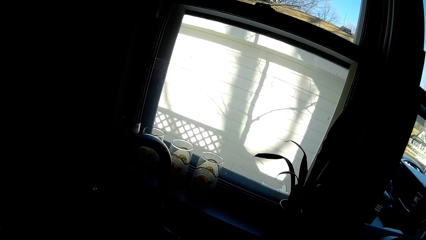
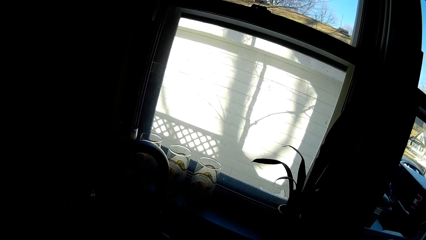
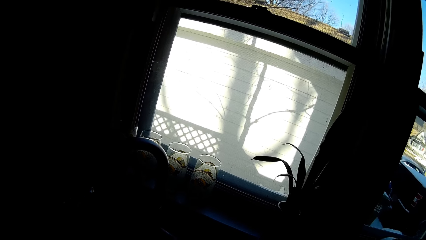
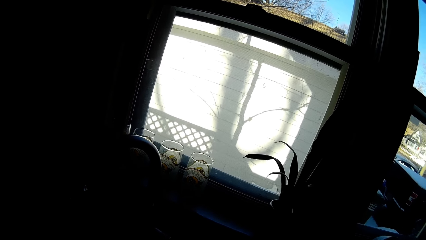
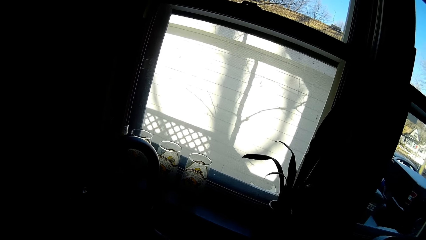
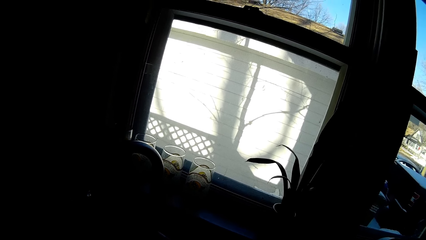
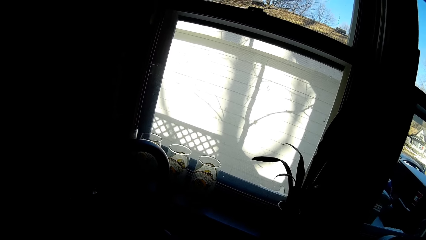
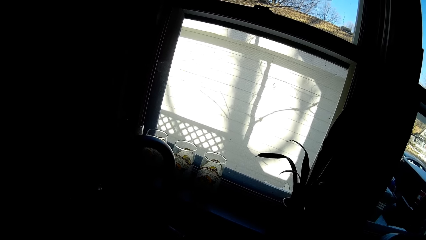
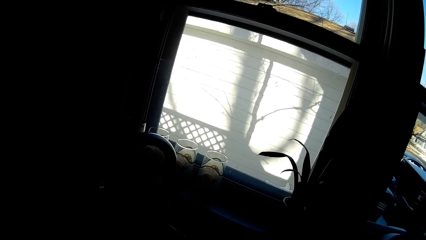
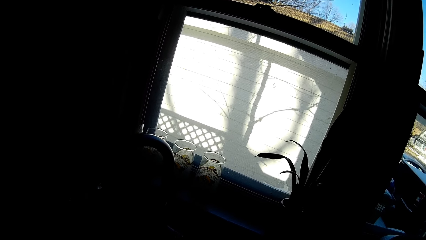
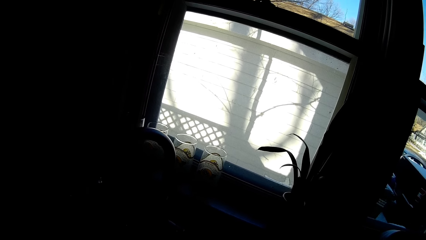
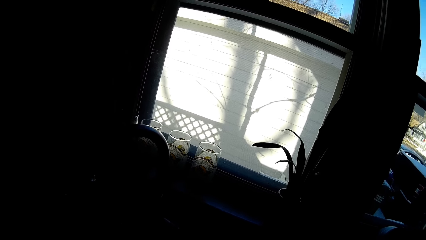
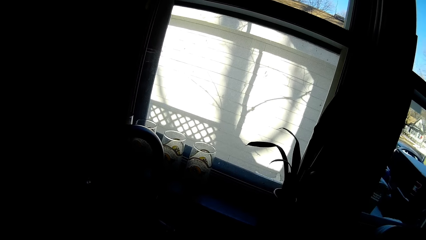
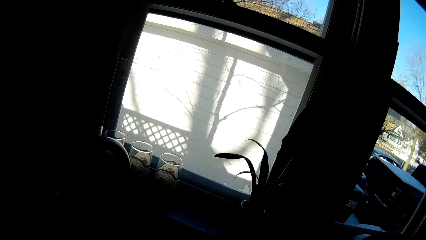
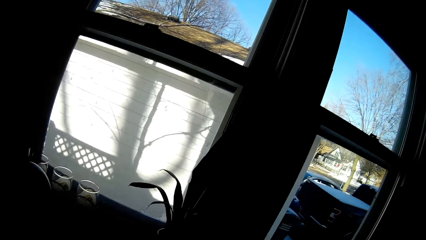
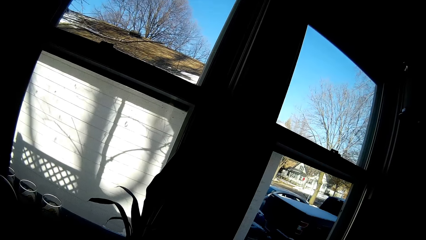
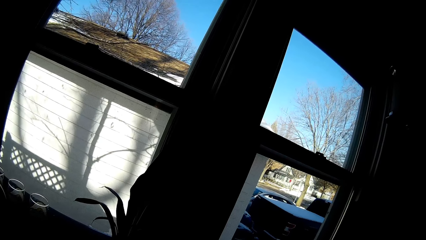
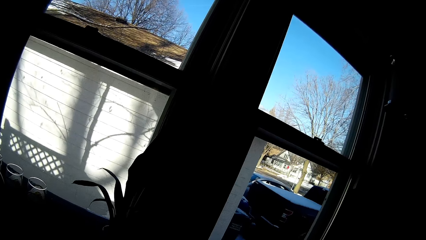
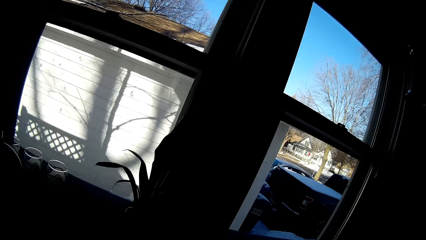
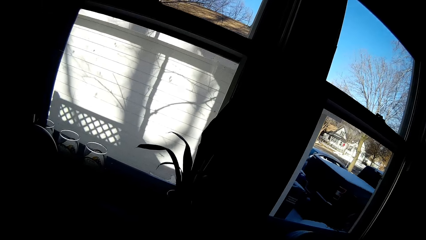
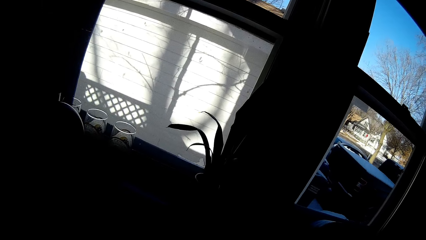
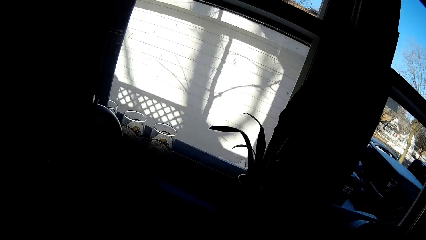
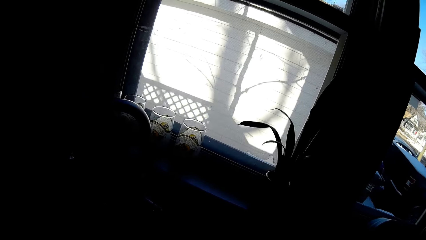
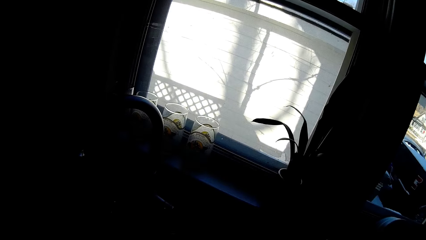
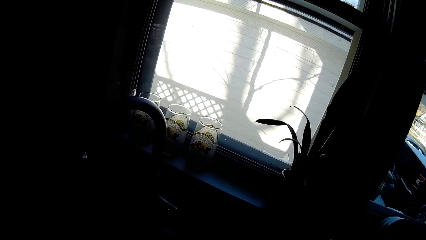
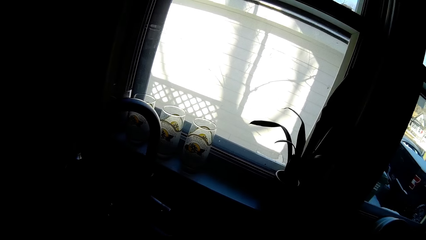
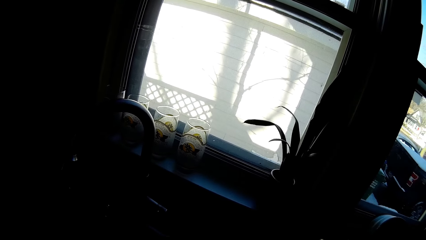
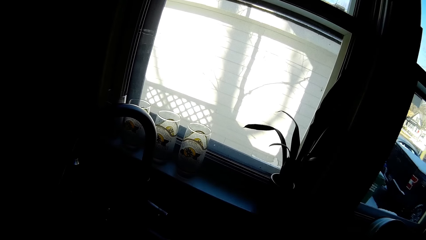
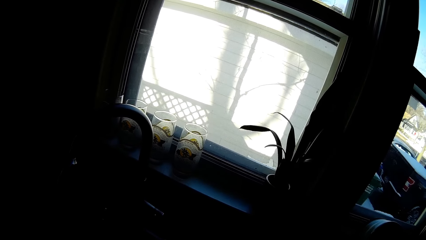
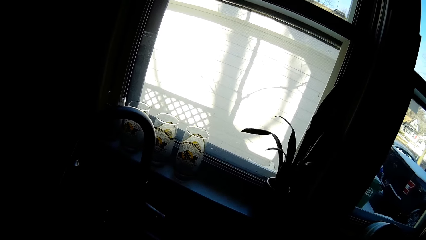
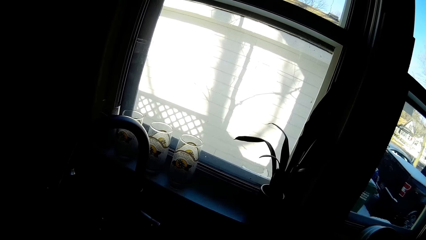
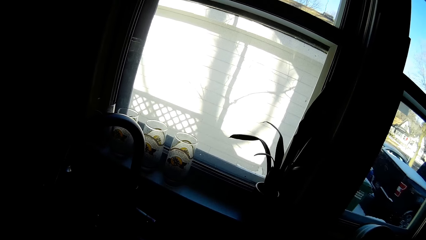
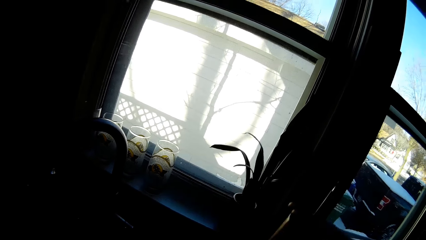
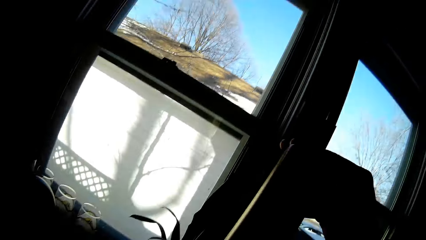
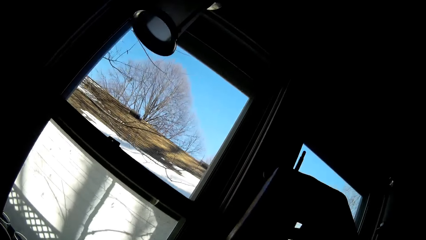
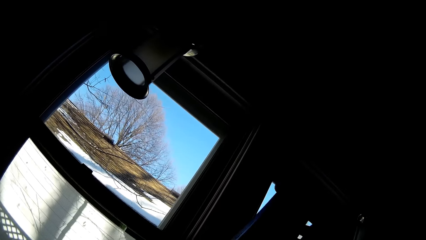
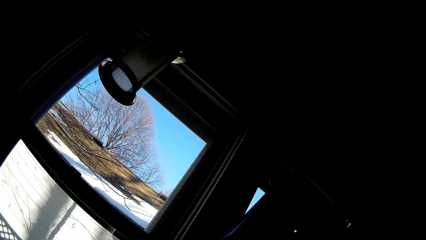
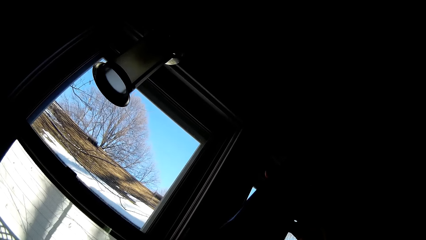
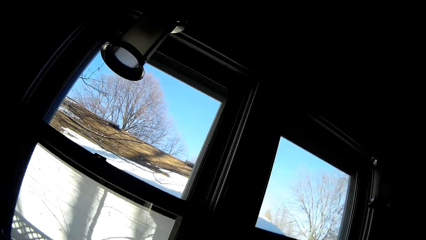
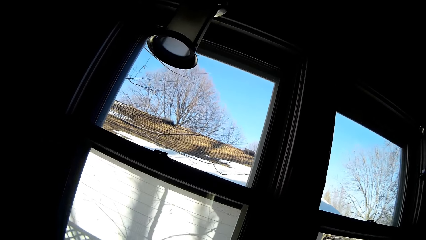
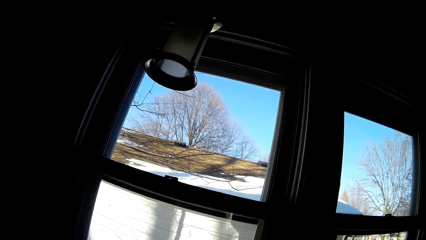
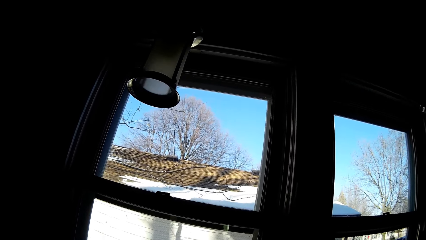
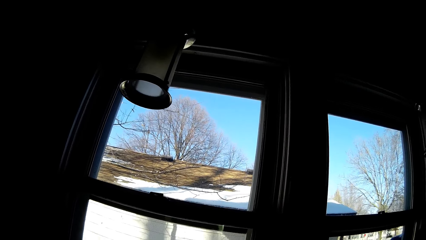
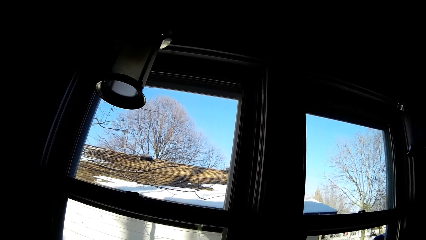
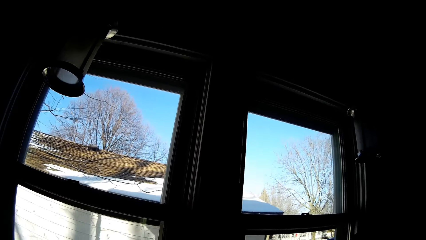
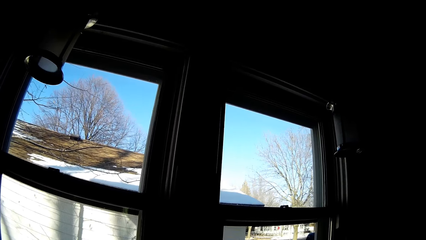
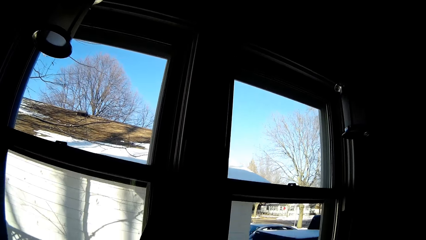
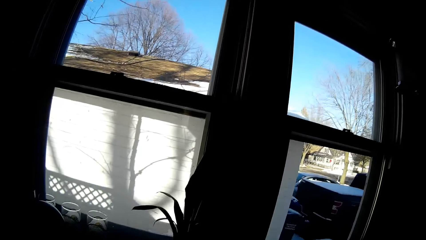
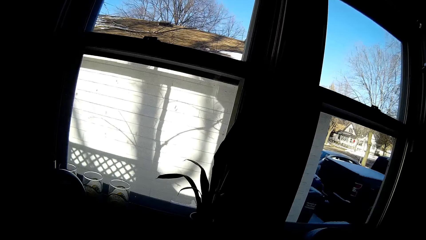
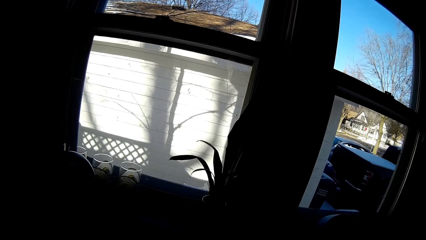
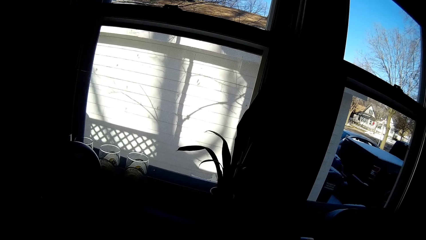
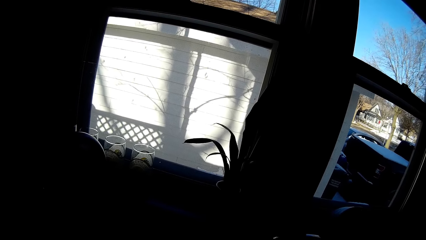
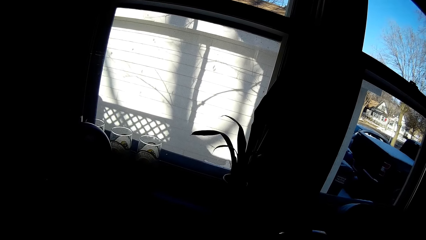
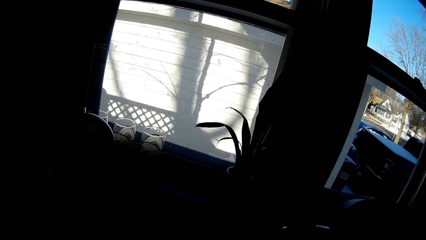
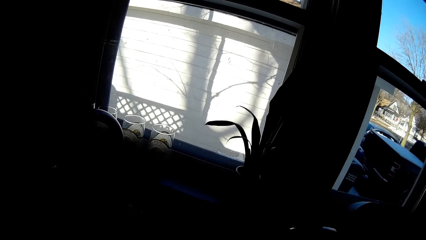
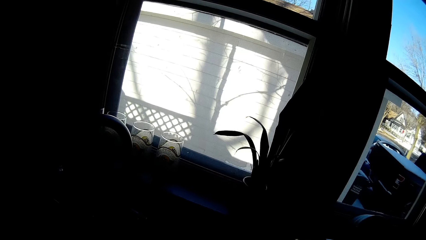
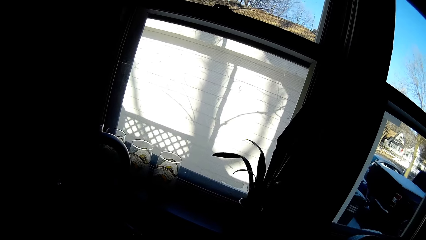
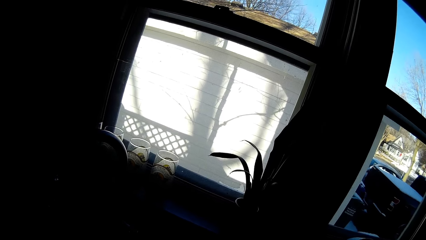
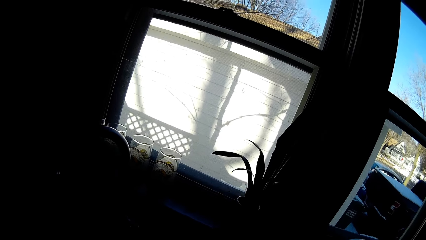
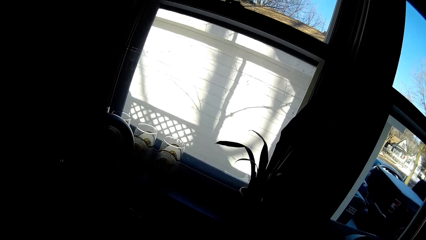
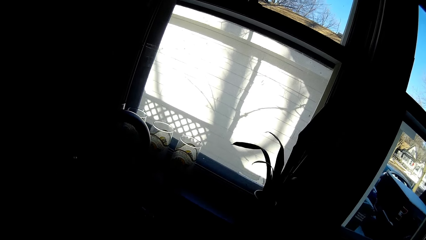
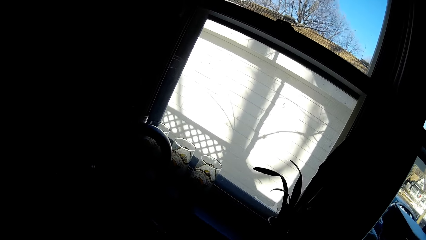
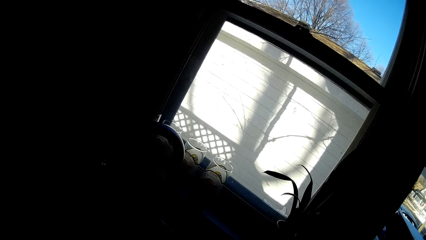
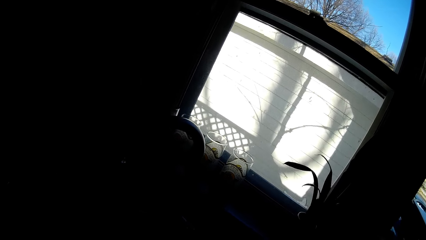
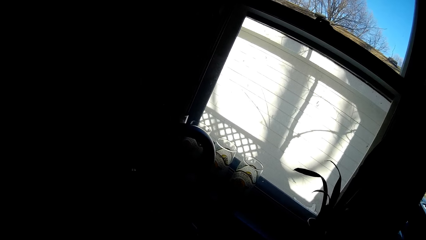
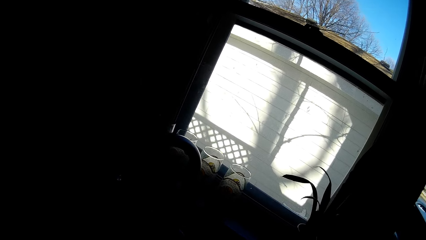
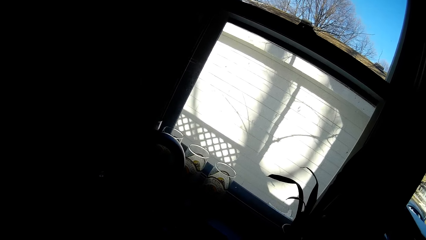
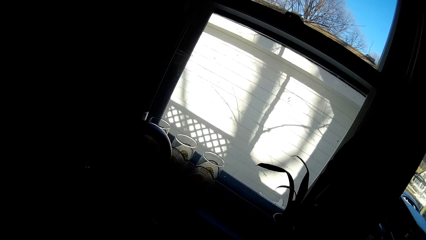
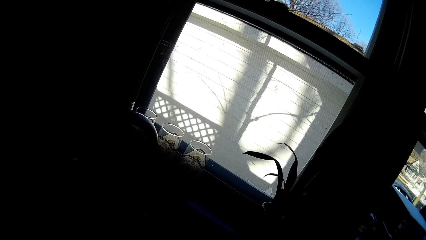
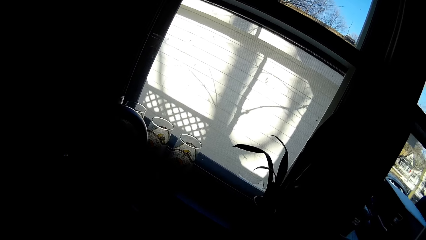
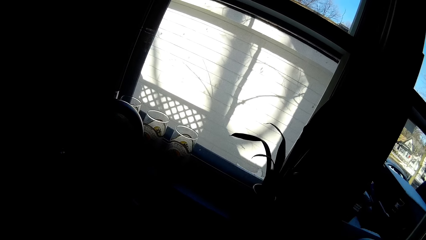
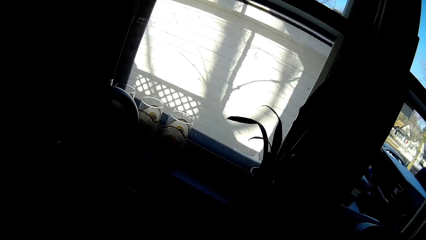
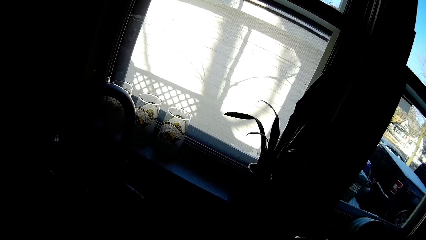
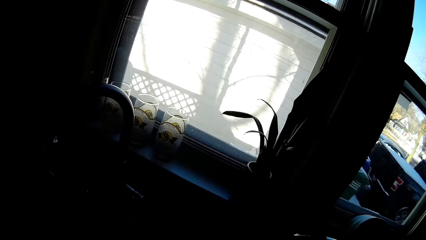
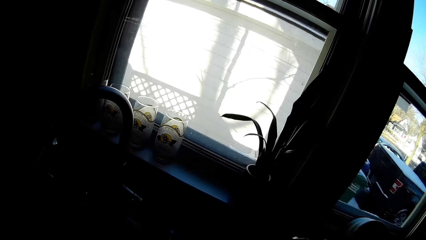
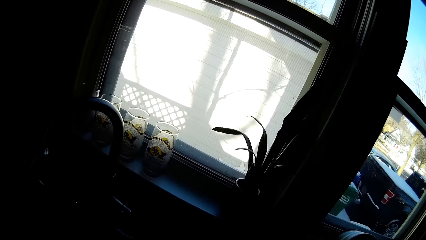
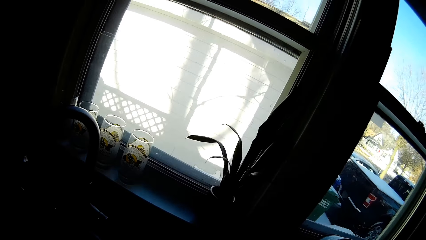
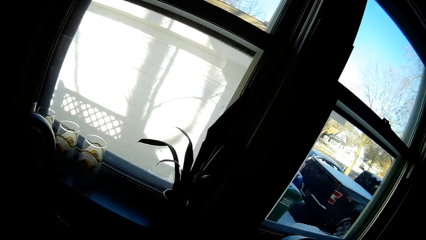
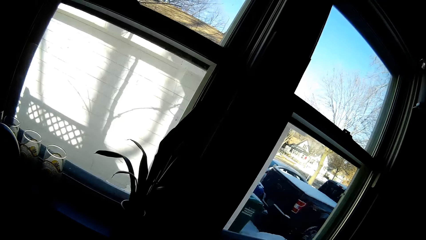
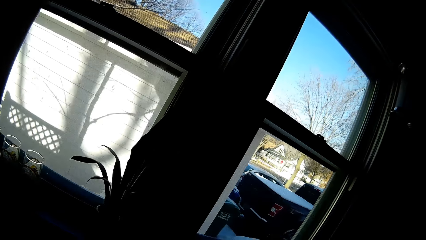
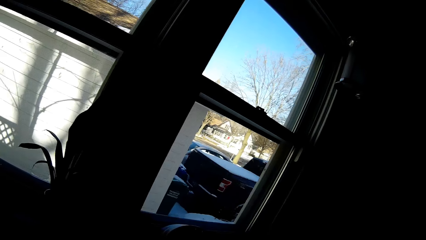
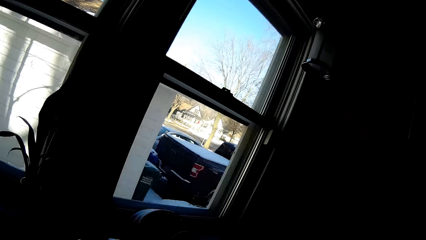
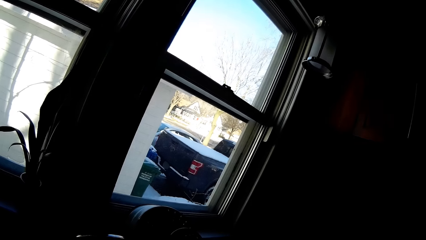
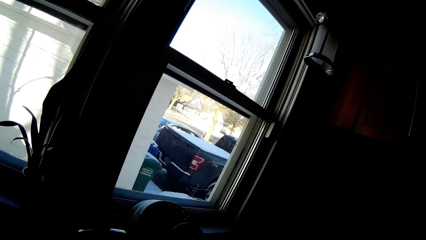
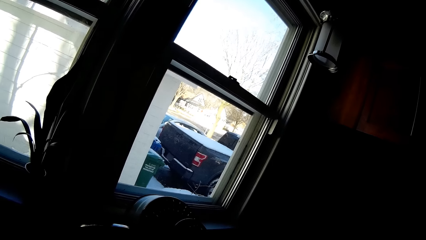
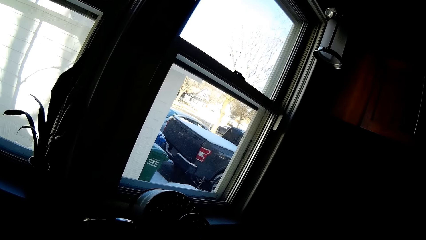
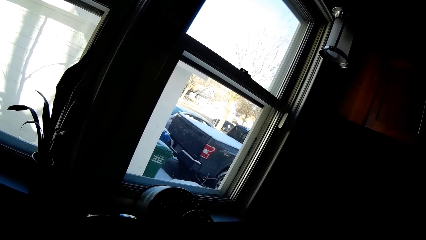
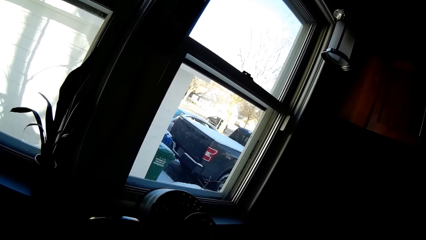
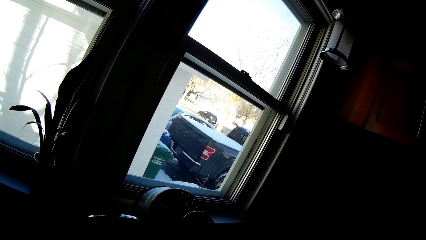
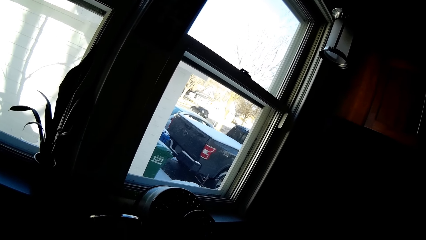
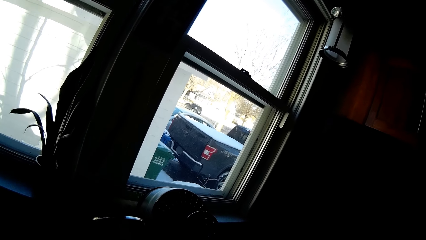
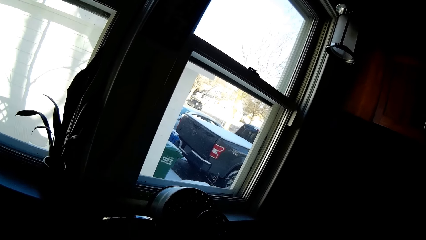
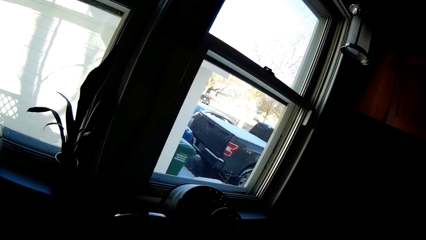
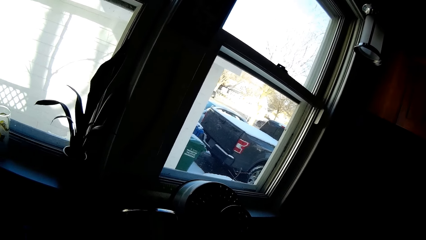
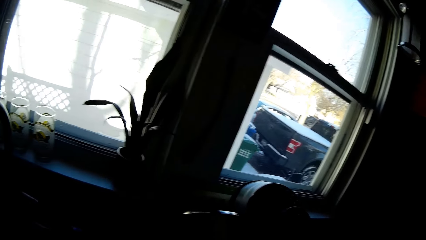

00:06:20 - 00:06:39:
The camera wearer raises a bottle up with her right hand. She converses with the man.
